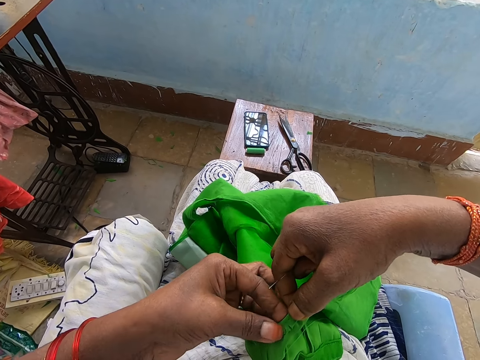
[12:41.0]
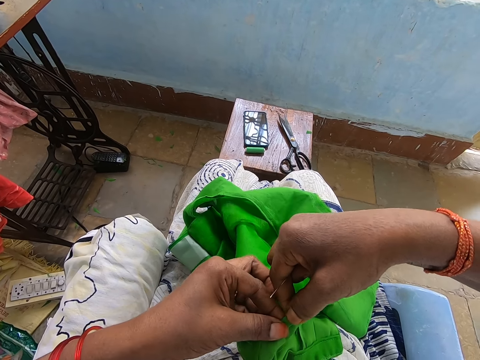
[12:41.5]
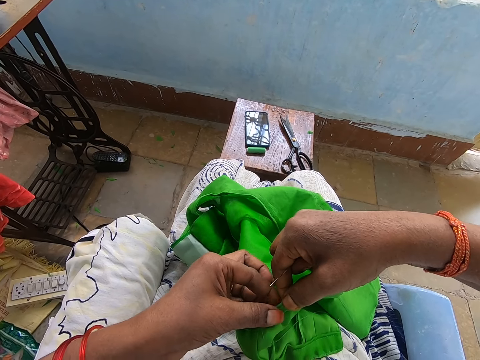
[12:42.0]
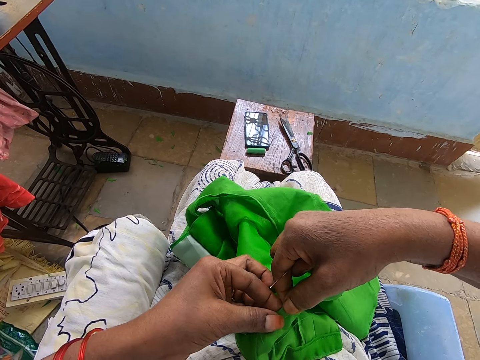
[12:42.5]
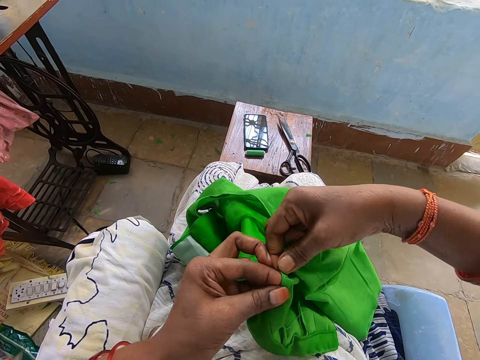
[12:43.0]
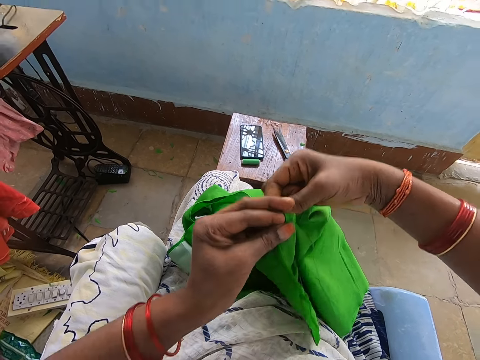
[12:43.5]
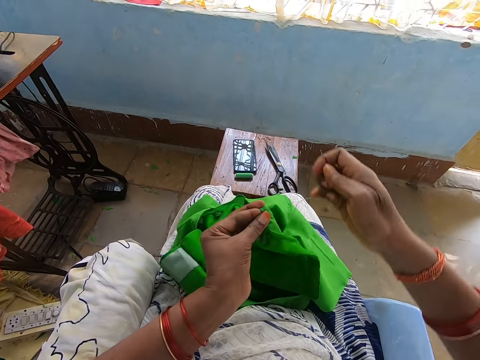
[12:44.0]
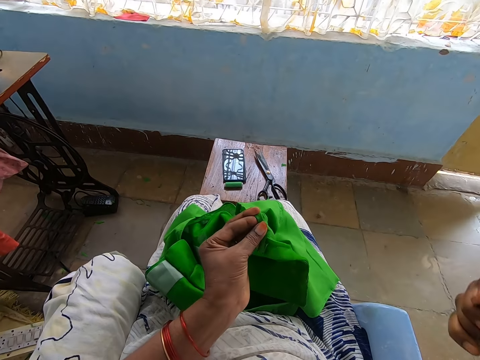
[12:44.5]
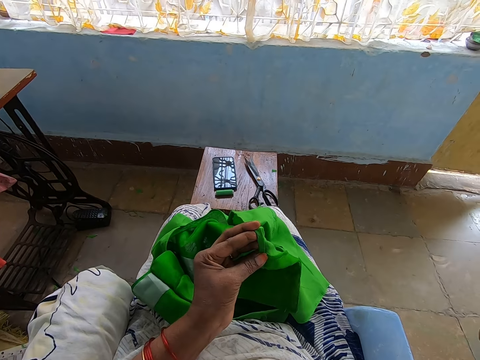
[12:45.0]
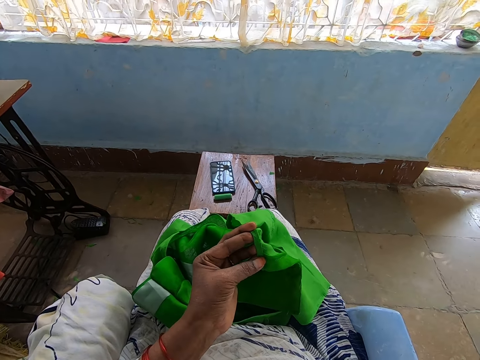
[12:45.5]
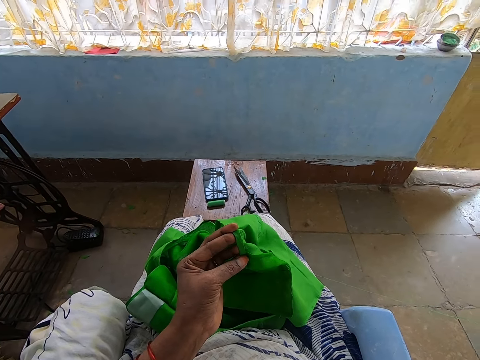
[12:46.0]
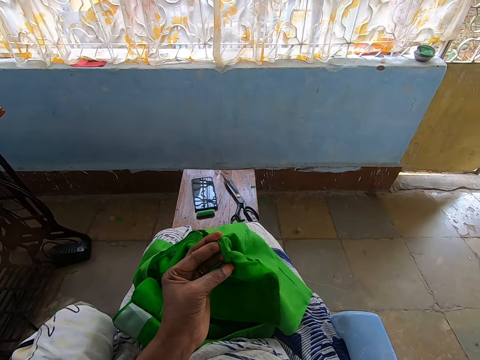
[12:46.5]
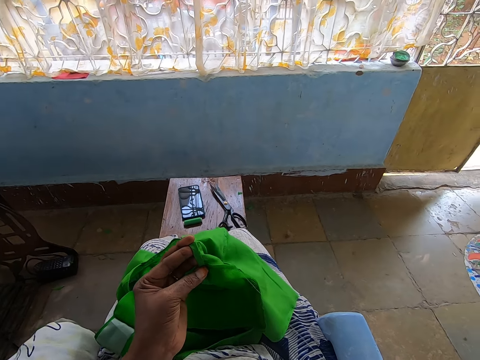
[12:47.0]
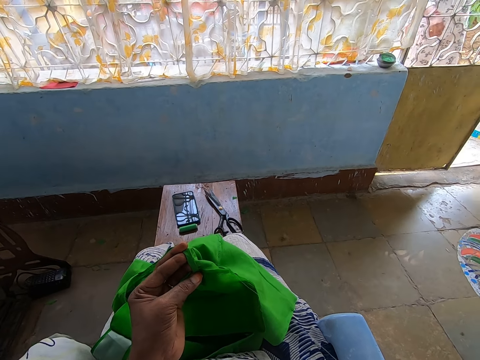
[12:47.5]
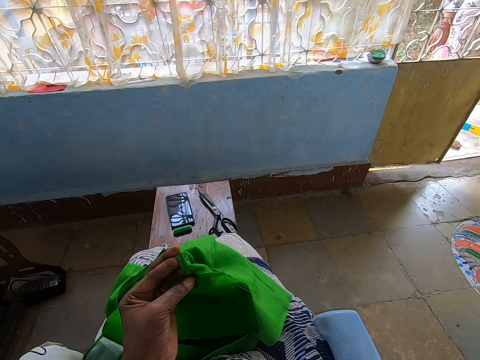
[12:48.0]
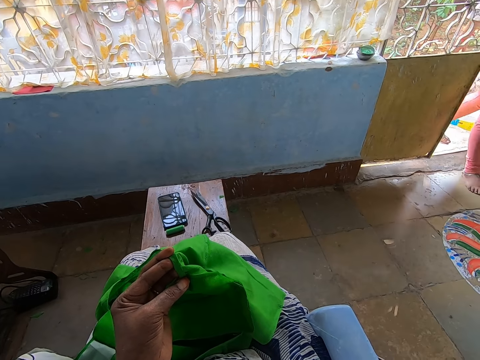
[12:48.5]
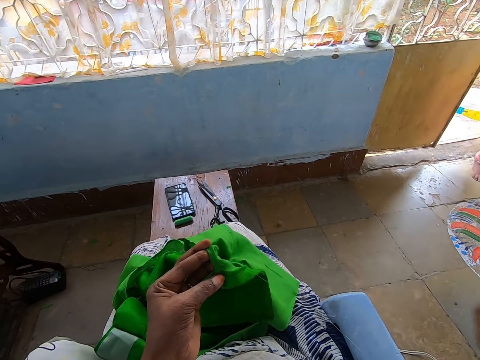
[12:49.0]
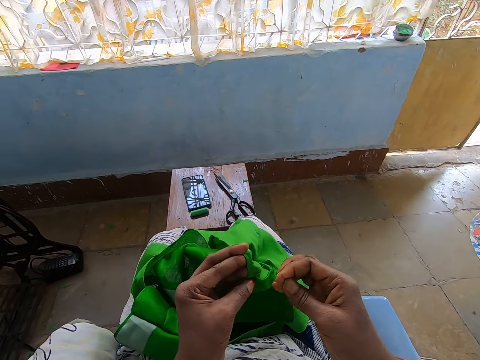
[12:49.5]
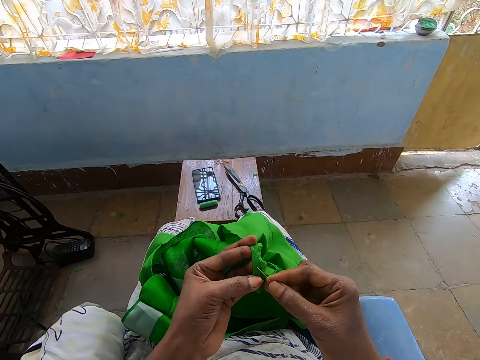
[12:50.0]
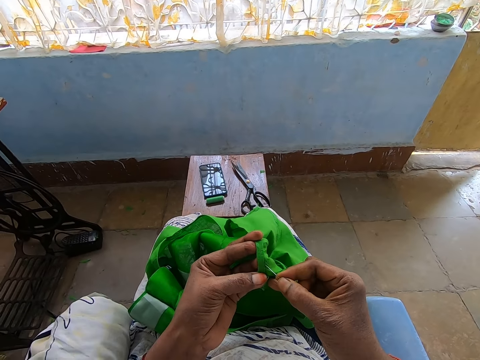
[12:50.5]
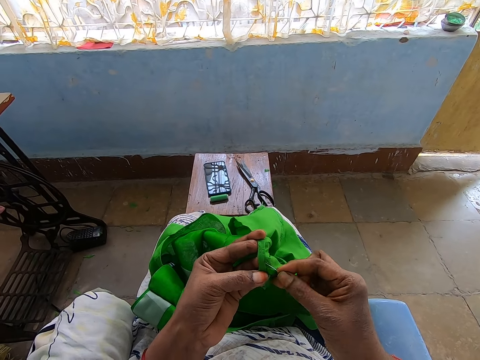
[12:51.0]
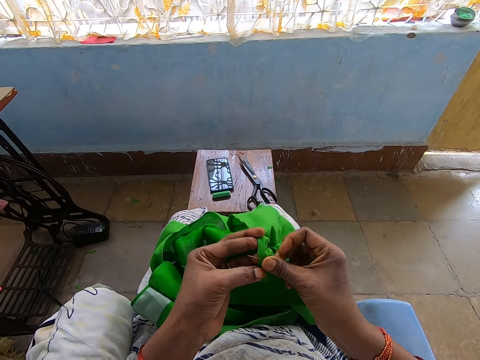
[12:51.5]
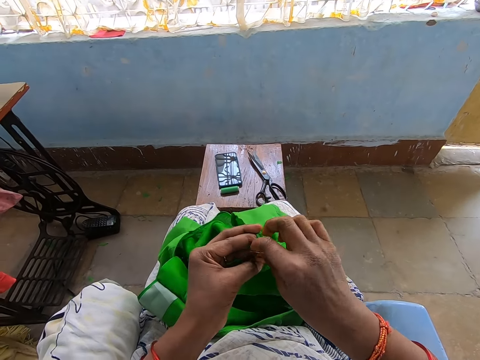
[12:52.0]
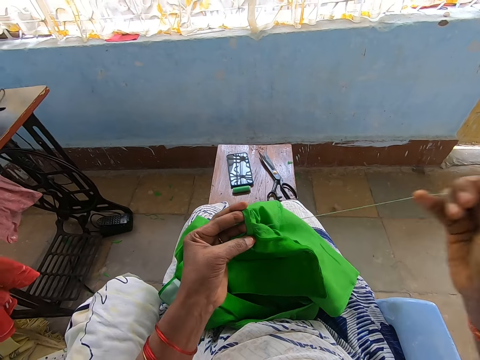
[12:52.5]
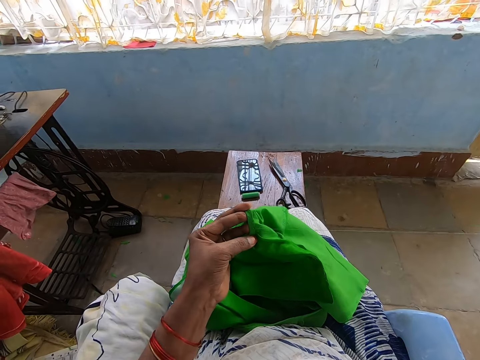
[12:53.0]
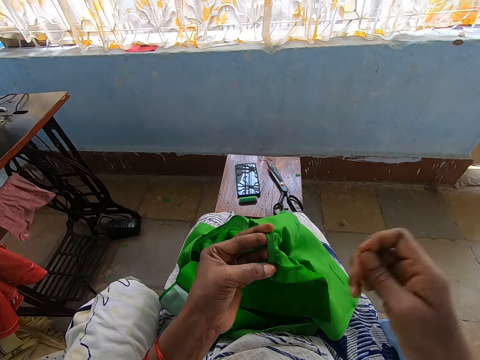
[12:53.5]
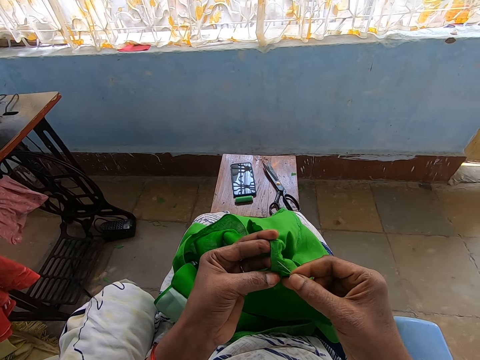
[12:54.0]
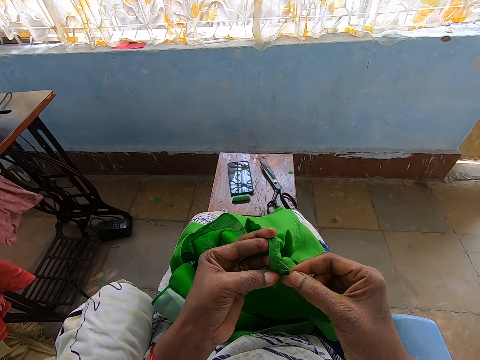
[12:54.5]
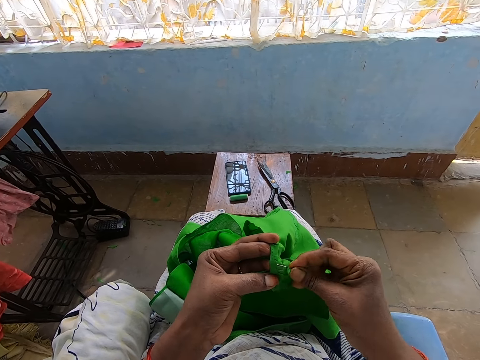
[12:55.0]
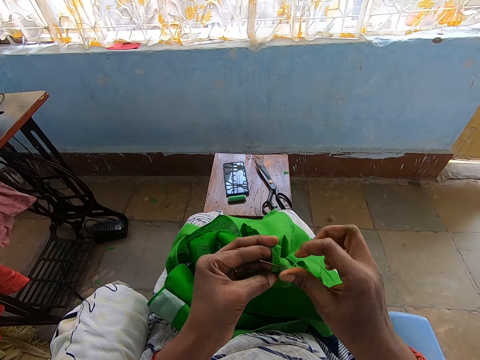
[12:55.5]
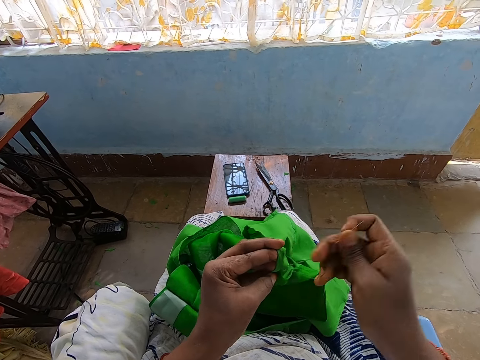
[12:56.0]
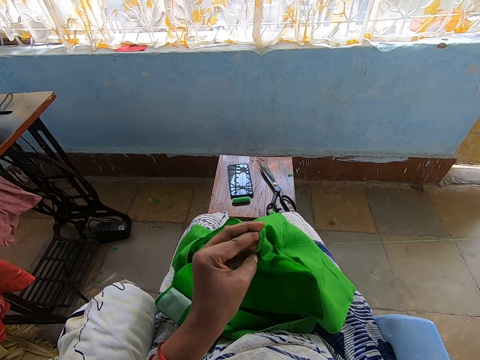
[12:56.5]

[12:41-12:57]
The camera wearer holds the edge of the green cloth with her left hand. She looks at the cloth. She converses with a woman. The woman walks into the shop. The camera wearer sews the edge of the green cloth with the threaded needle in her right hand.

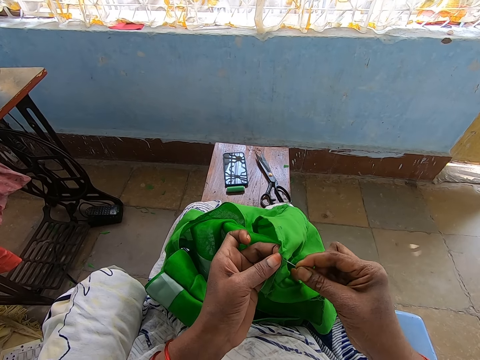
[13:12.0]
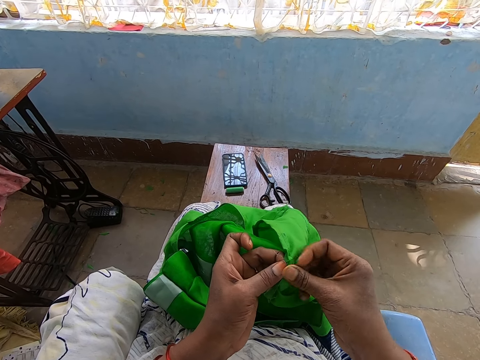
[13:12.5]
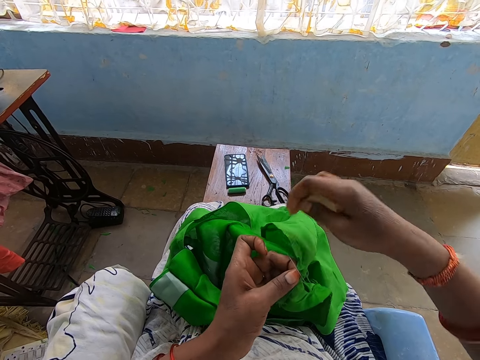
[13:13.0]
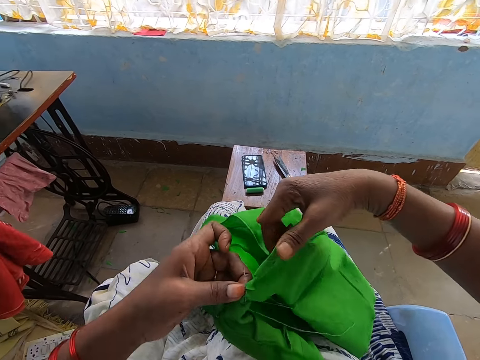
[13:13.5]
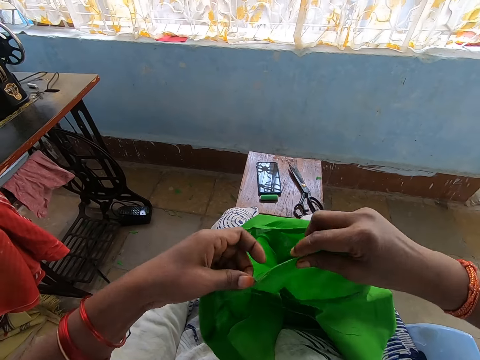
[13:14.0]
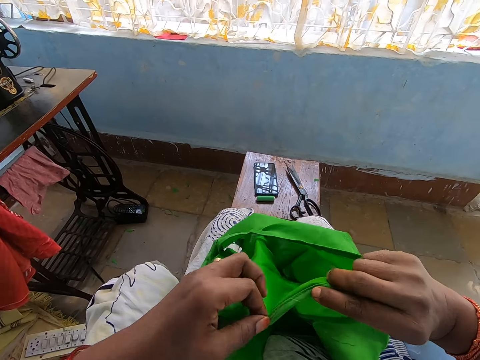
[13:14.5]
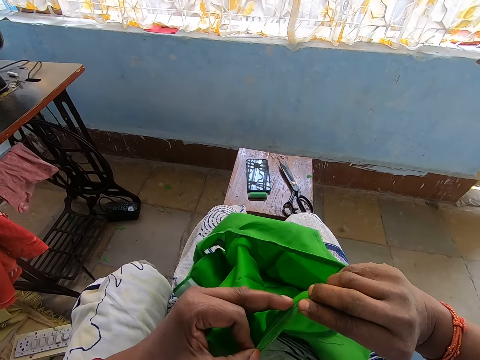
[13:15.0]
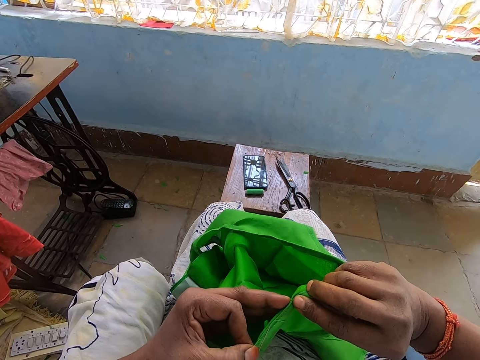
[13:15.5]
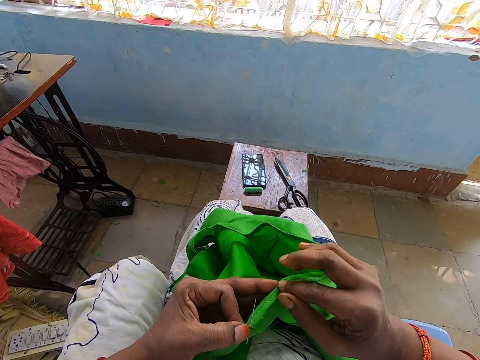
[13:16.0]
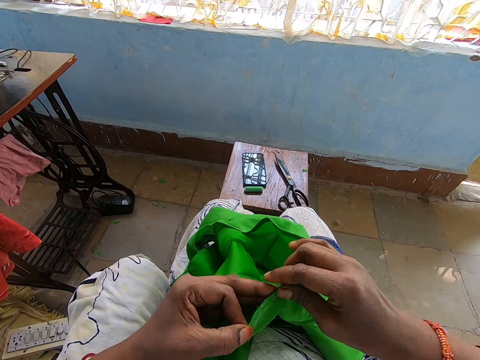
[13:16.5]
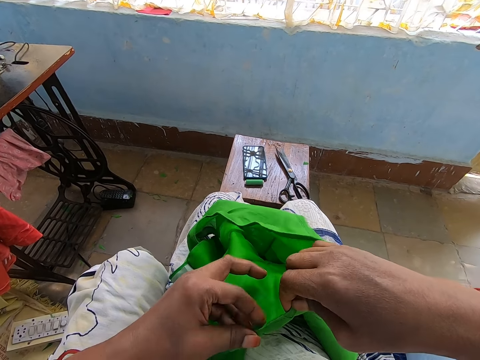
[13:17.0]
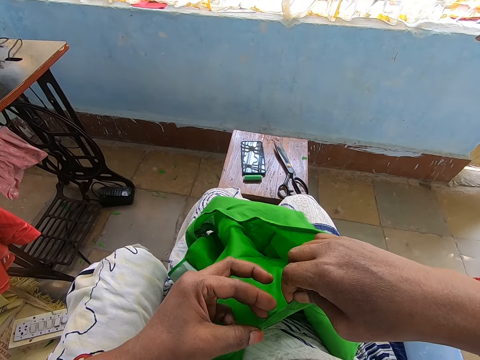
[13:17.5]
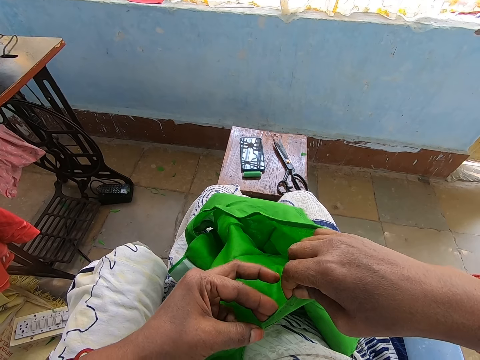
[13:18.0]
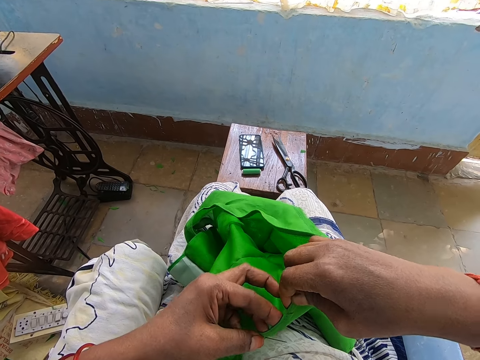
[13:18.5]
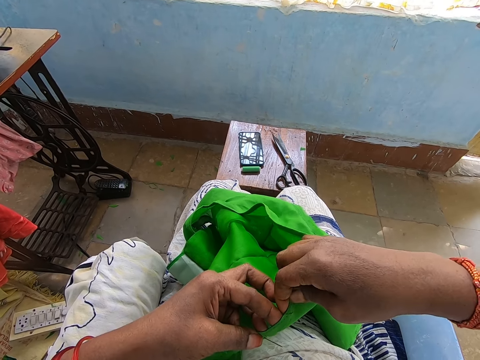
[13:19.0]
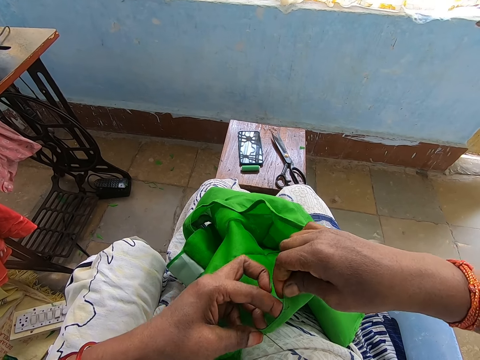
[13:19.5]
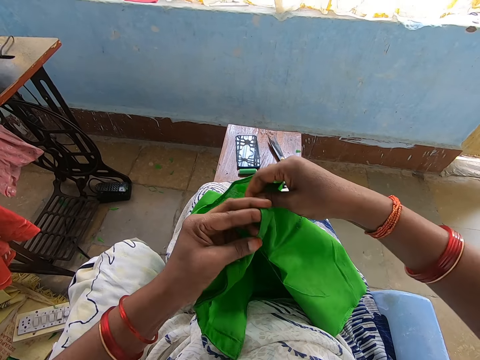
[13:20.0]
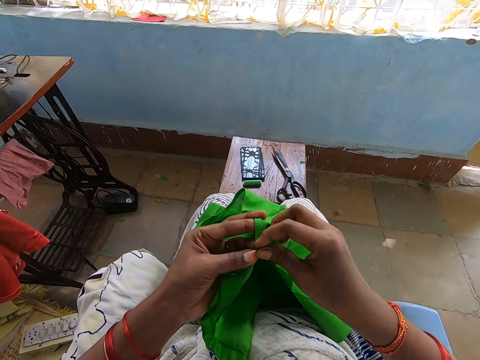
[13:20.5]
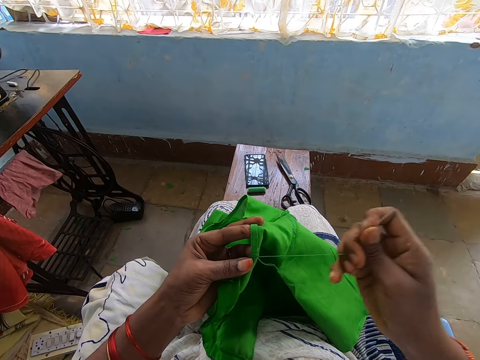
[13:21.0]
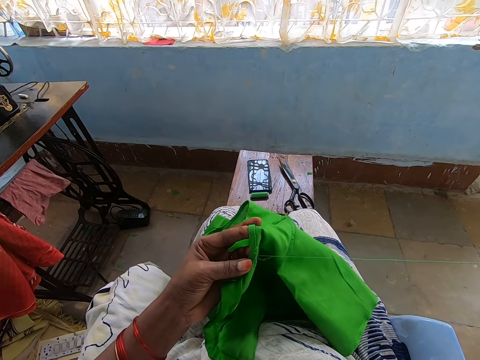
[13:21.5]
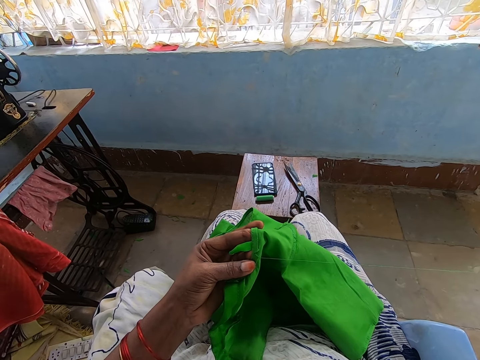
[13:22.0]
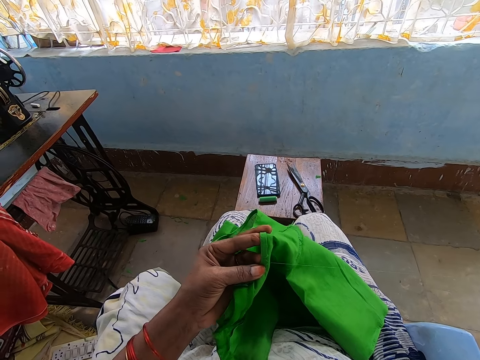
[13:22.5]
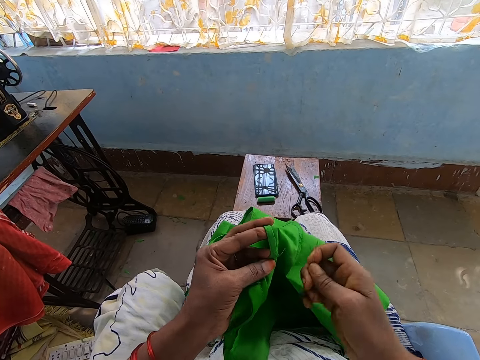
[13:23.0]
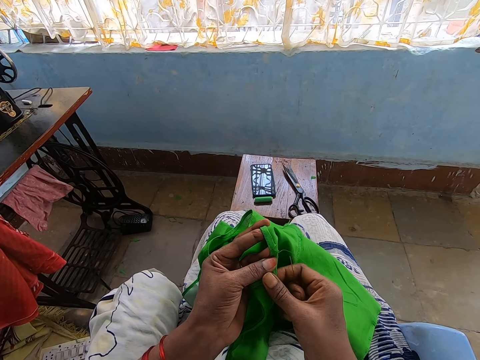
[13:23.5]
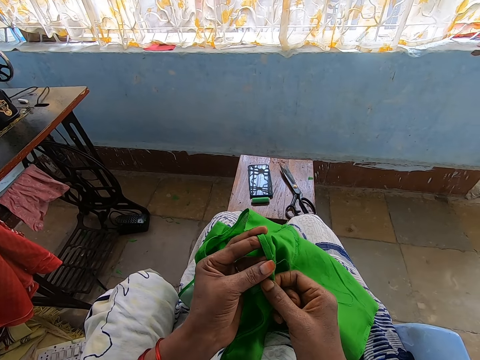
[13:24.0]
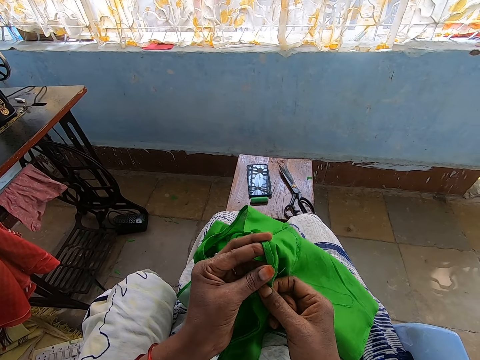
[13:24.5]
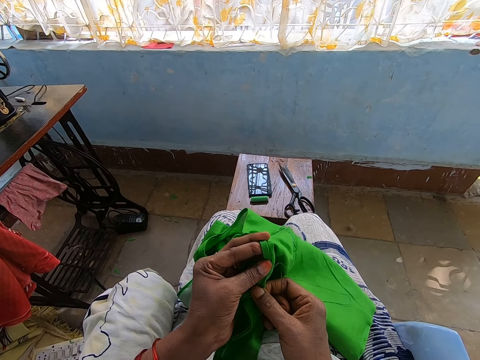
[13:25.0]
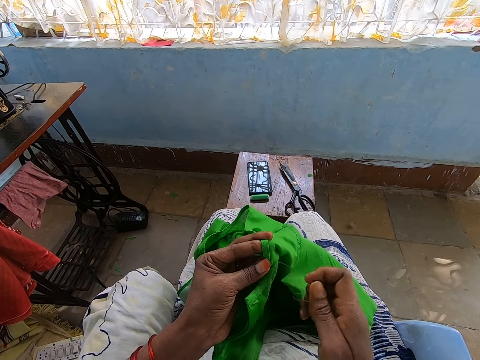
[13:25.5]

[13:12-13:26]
The camera wearer holds the green cloth with both hands. She turns the cloth and folds the cloth. She adjusts the edge of the green cloth with both hands. She holds the edge of the green cloth with her left hand. She pulls out the threaded needle from the green cloth with her right hand. She sews the cloth.
